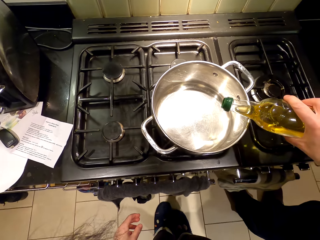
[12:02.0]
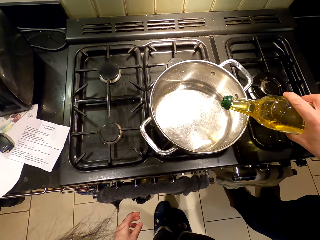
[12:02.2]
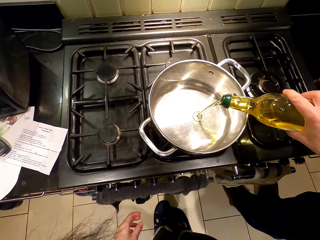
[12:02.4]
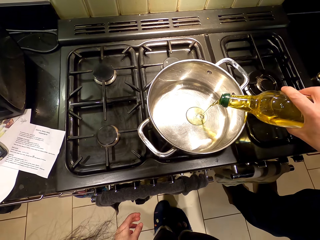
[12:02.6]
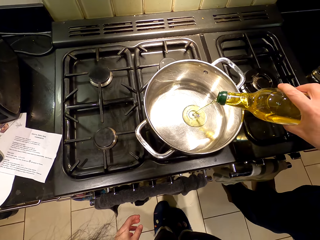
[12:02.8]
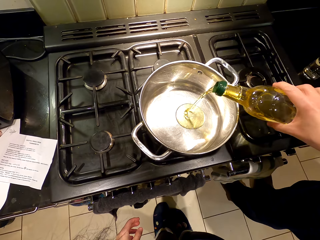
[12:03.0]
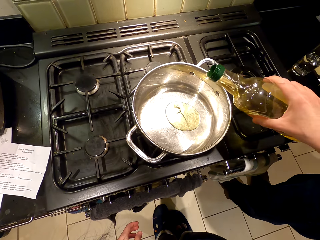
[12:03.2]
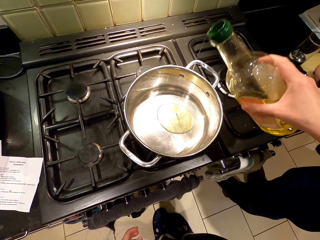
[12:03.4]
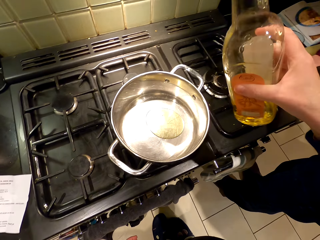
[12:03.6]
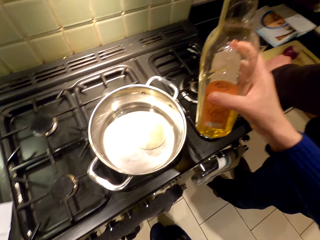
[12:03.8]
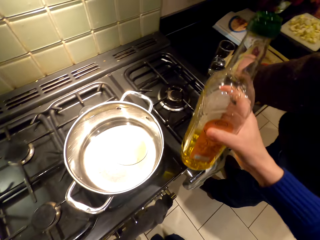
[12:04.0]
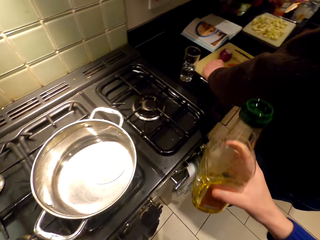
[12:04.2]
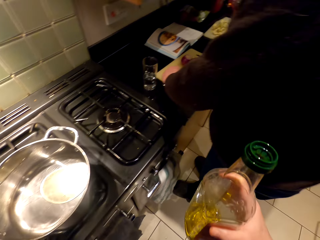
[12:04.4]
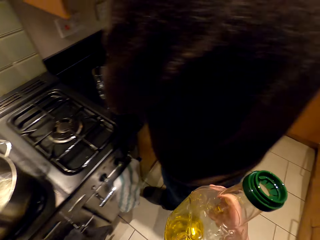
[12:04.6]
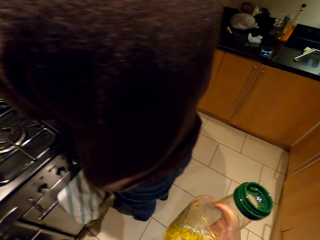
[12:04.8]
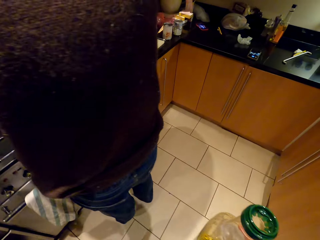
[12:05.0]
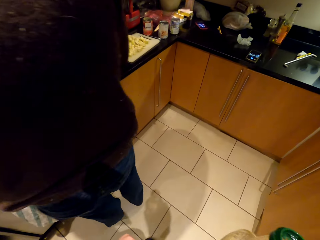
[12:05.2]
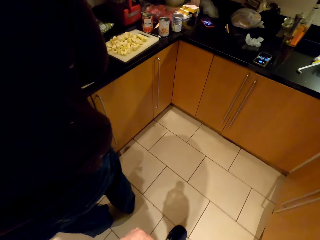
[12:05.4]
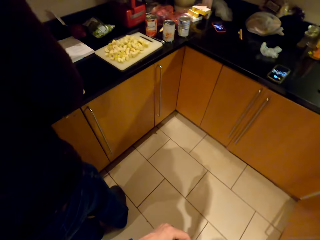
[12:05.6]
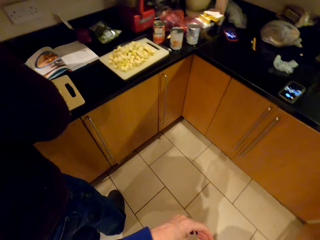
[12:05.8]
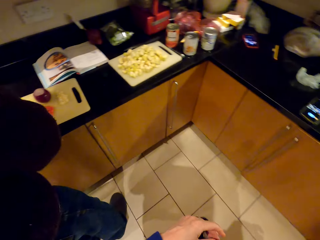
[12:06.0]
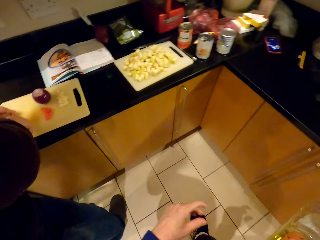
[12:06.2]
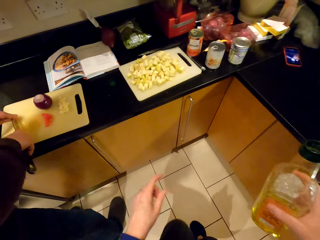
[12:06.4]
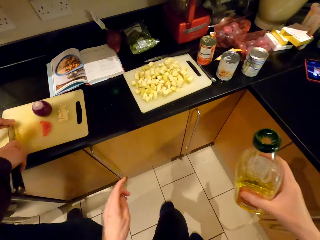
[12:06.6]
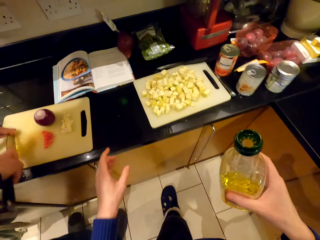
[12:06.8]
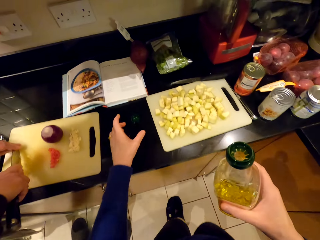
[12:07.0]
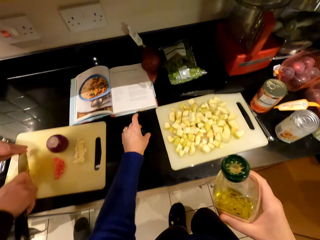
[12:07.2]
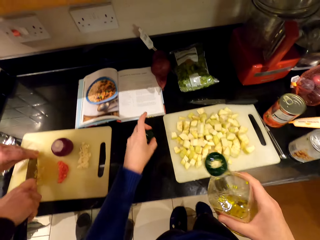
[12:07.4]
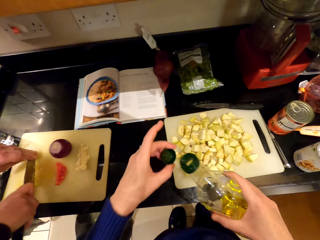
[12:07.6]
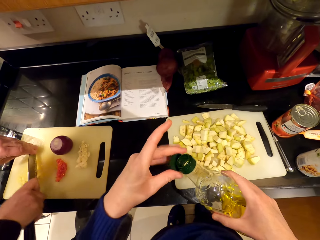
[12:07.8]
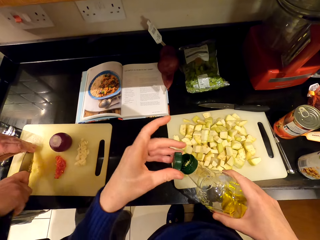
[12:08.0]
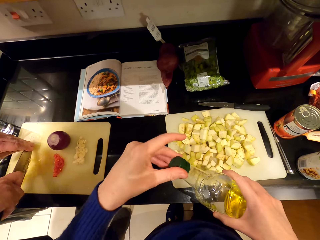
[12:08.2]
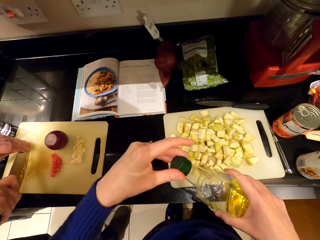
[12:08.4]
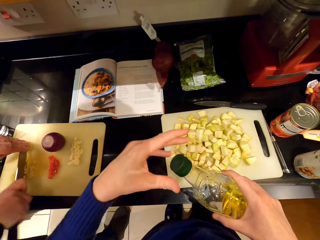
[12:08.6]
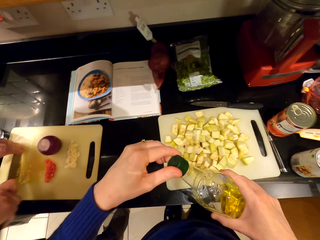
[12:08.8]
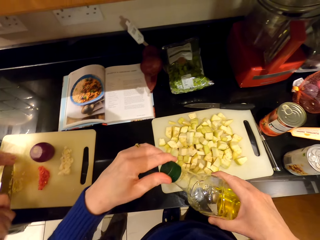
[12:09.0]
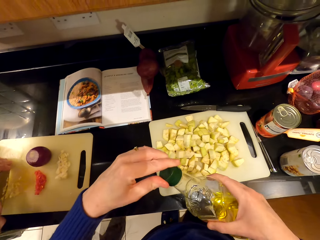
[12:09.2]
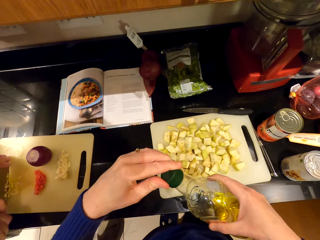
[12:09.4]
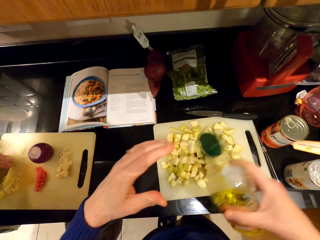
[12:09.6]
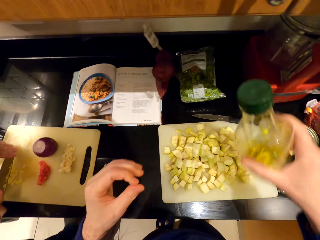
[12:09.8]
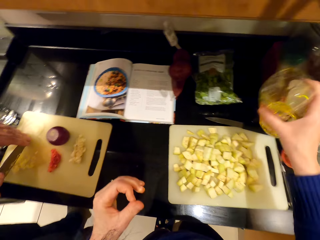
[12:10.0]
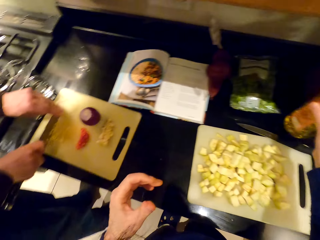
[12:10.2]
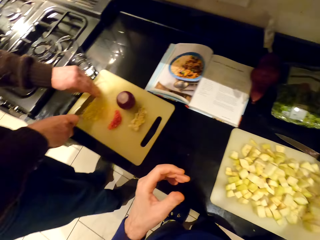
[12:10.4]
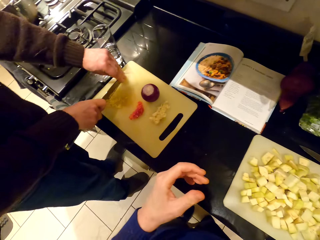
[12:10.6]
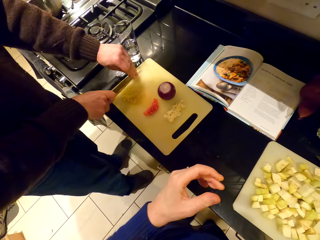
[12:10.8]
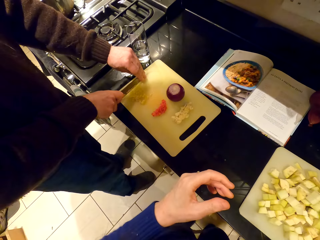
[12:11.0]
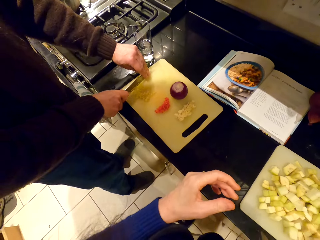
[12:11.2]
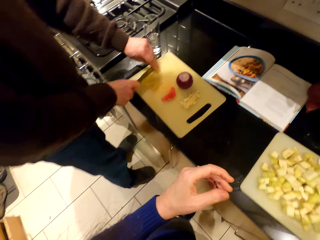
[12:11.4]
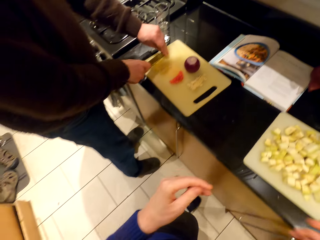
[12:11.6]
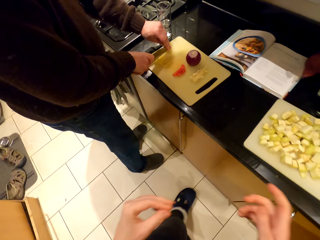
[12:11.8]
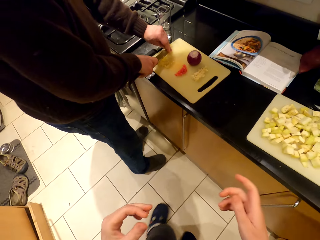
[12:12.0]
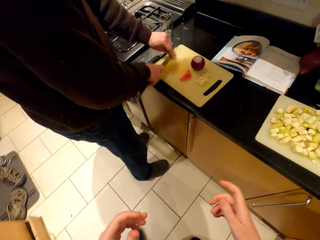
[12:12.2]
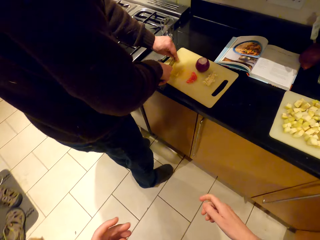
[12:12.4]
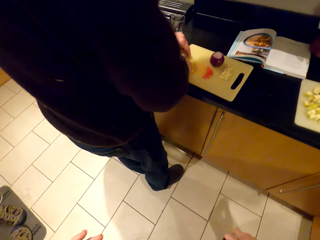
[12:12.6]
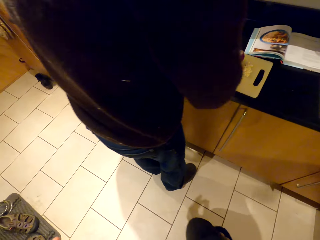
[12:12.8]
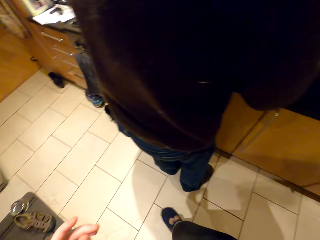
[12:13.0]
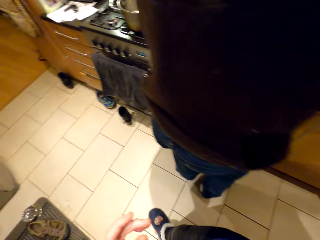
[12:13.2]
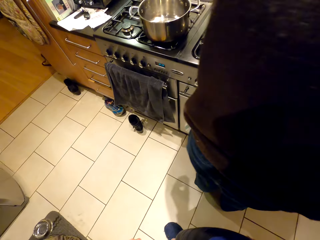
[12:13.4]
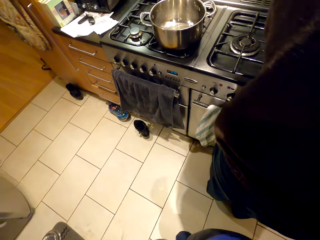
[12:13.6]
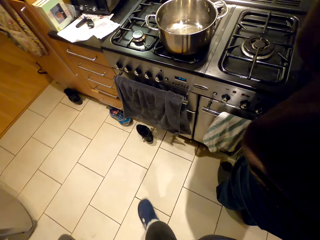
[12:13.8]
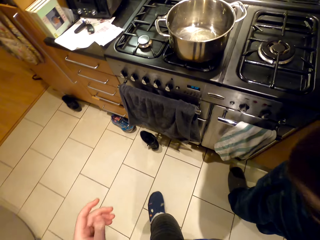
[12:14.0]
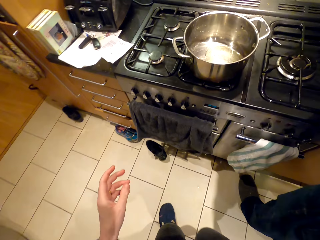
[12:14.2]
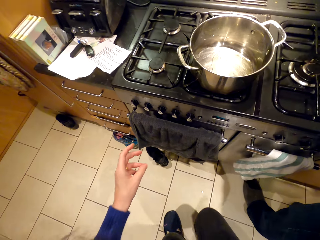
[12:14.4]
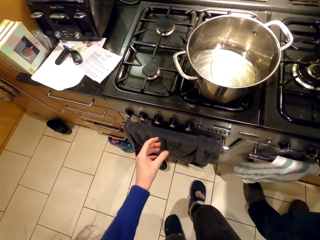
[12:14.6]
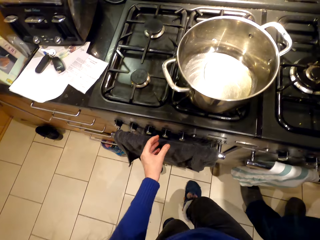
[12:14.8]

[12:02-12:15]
The camera wearer pours oil in the cooking pot. They walk around the room. They pick the lid. They cork the bottle of oil. They place the bottle of oil on the countertop. They walk around the room.

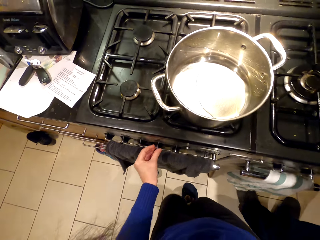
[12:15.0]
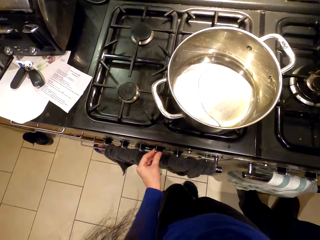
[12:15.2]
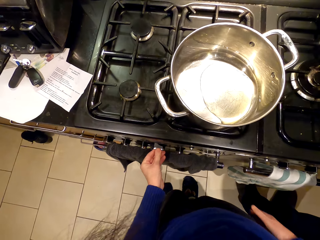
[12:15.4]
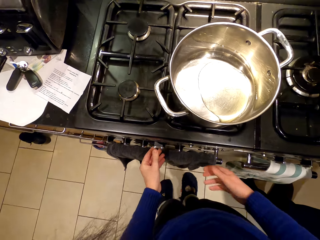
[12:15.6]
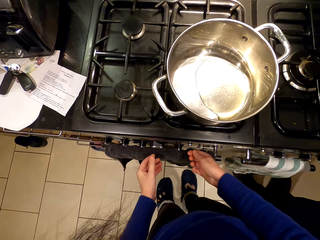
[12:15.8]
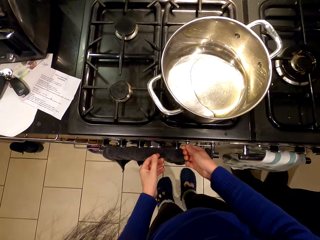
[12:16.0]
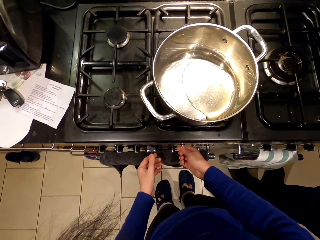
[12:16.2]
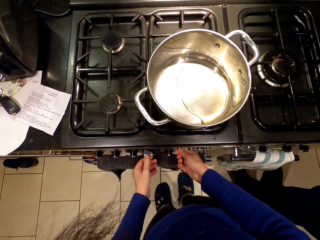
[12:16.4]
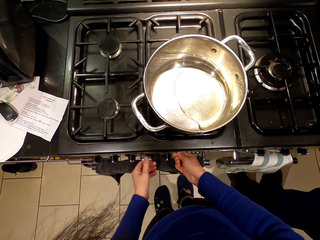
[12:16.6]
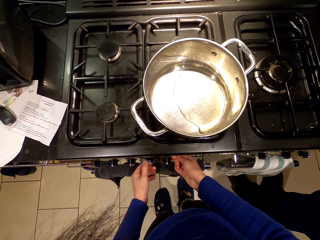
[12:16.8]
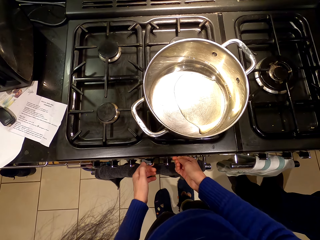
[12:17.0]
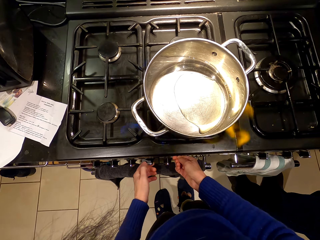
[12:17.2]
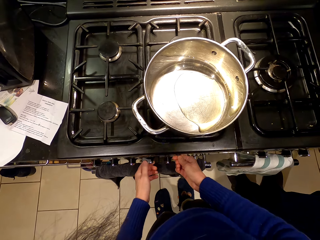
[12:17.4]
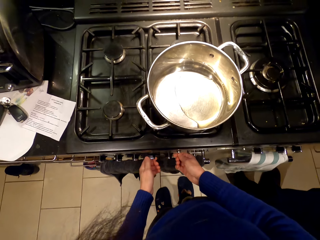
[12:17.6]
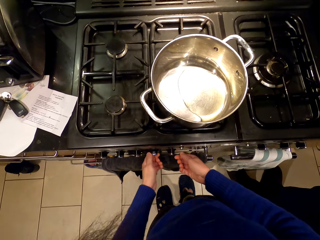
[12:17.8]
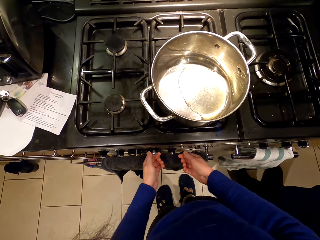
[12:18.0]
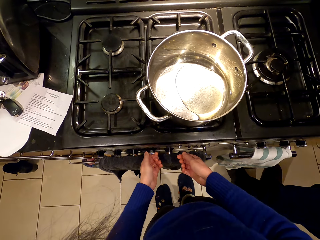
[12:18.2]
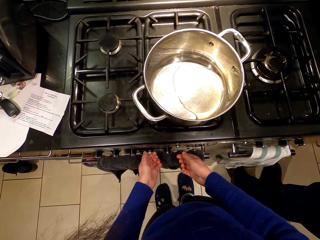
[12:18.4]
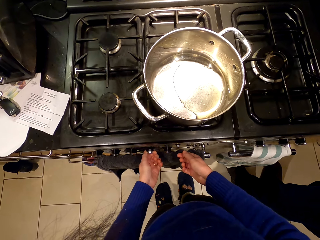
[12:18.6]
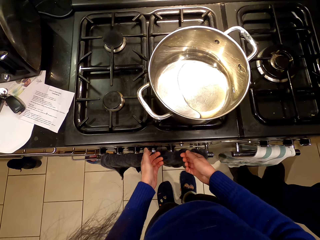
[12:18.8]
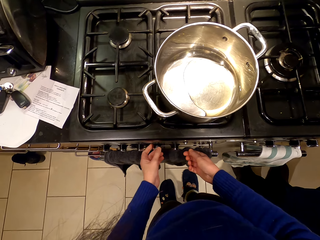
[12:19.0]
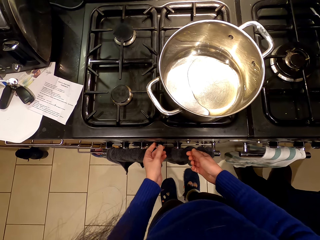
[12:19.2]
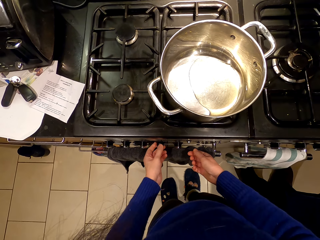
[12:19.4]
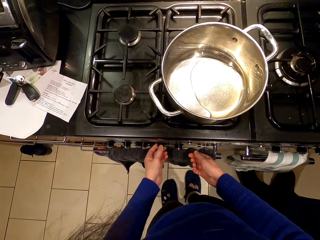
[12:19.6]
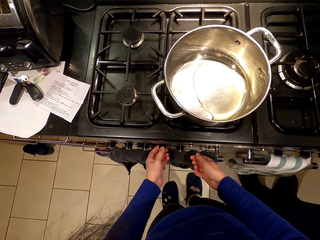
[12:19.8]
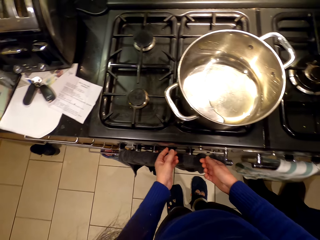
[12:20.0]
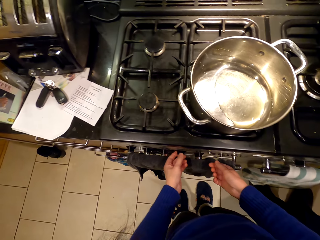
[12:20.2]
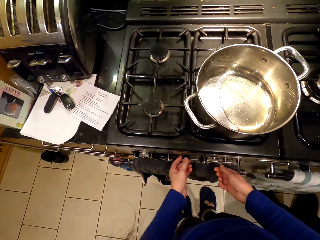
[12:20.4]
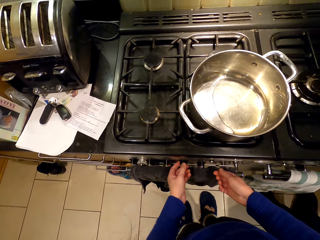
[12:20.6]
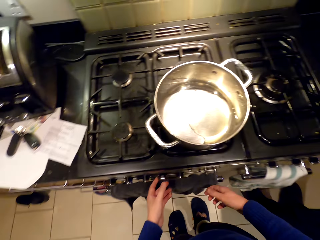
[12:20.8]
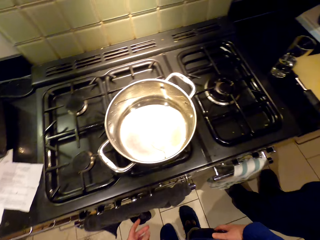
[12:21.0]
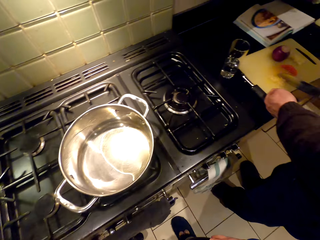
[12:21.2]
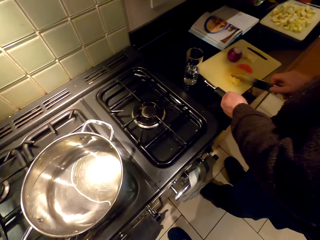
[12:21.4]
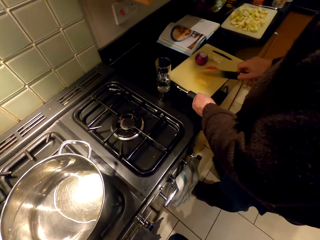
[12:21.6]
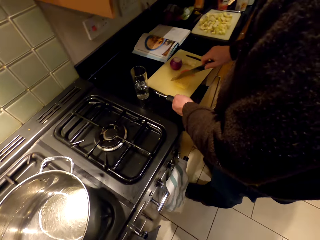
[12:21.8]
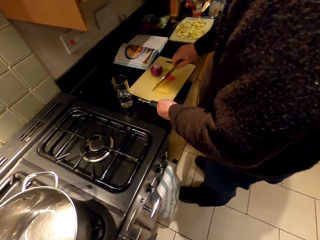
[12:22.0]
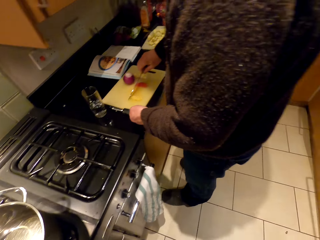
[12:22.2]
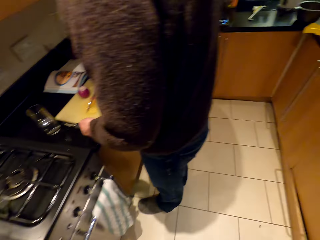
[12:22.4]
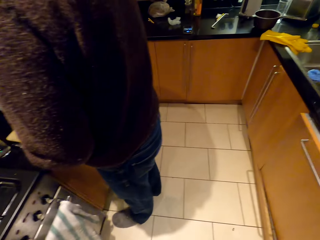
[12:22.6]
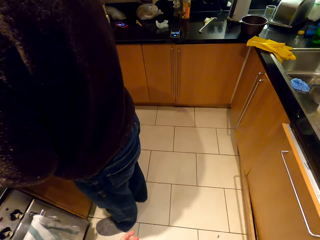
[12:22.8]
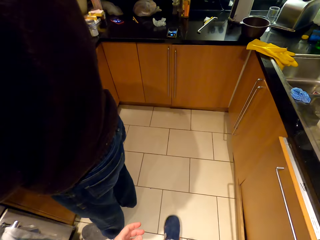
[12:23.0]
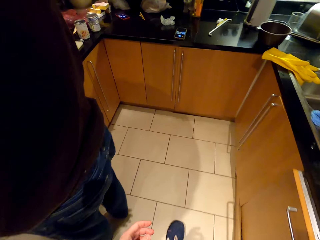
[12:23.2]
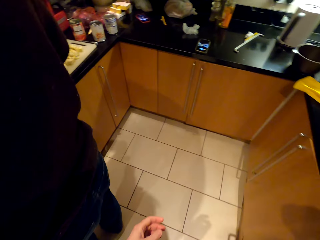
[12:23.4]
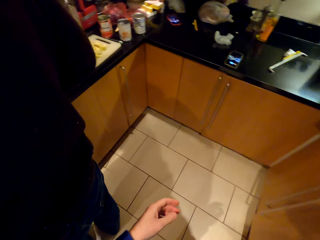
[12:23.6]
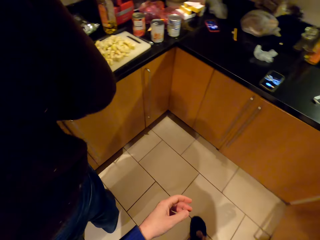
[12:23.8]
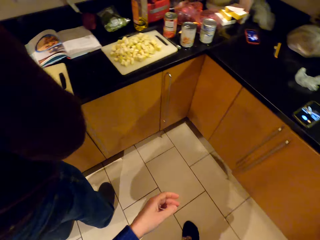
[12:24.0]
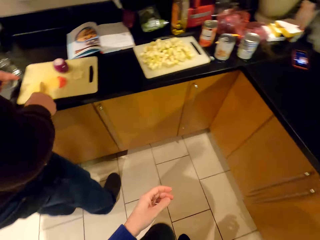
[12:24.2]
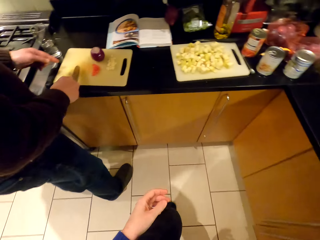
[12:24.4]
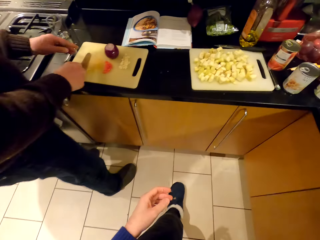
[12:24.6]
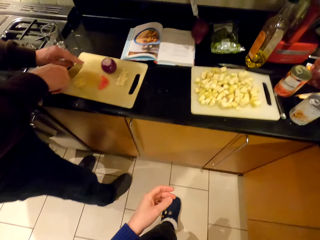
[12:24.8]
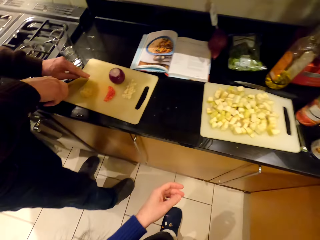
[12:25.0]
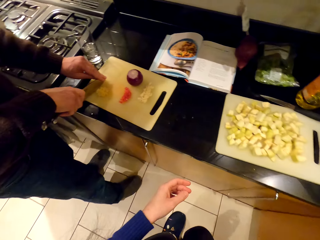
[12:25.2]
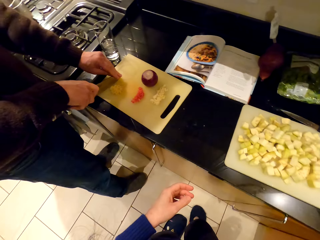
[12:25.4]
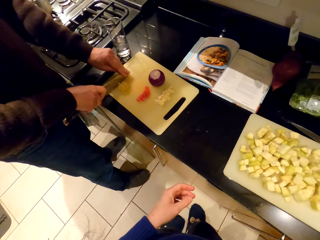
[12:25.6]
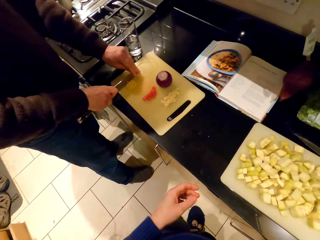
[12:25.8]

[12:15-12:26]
The camera wearer turns on the cooker. They walk around the room.
